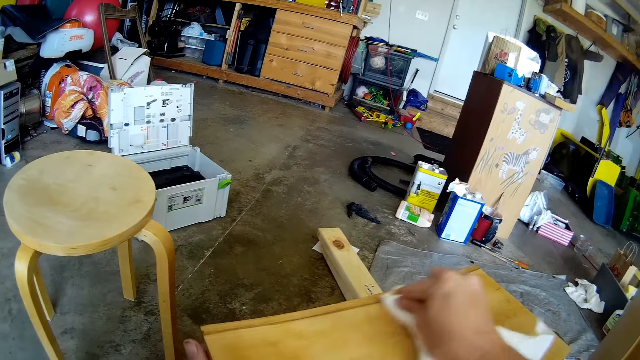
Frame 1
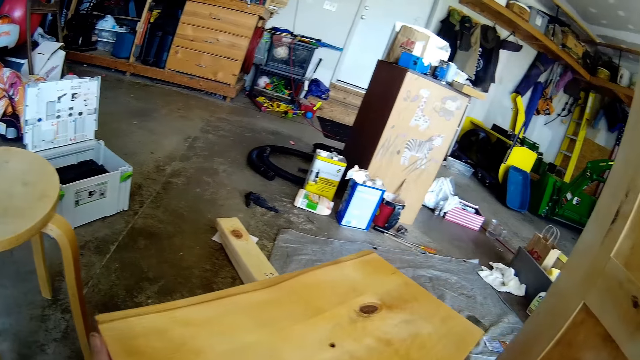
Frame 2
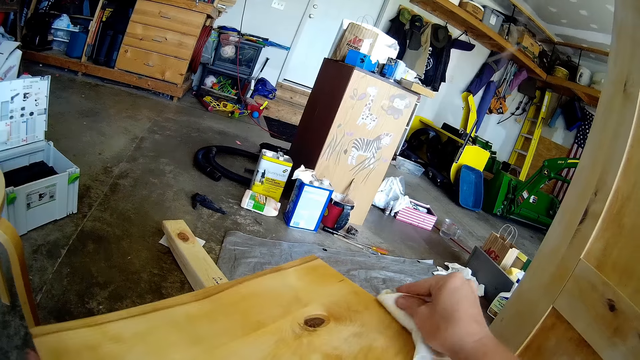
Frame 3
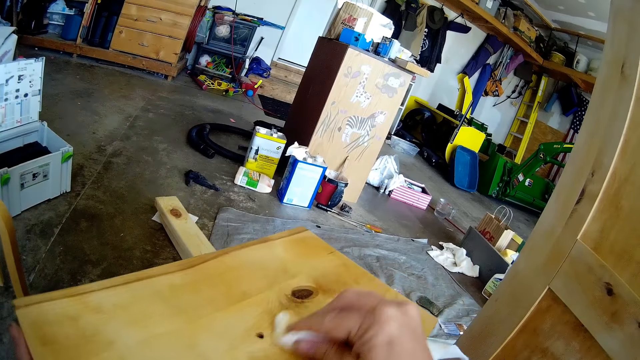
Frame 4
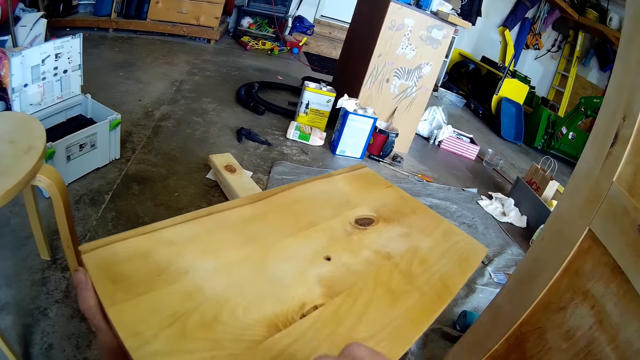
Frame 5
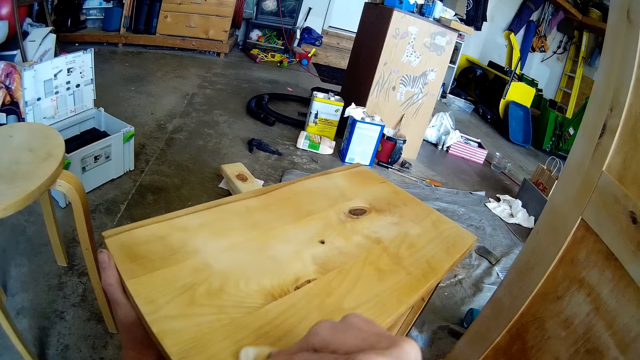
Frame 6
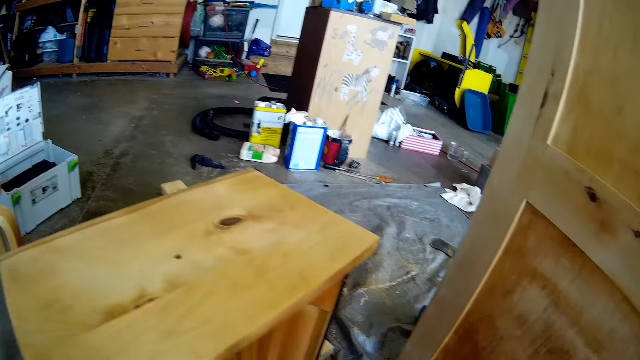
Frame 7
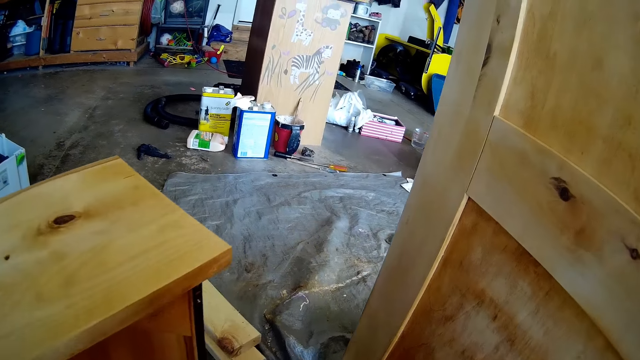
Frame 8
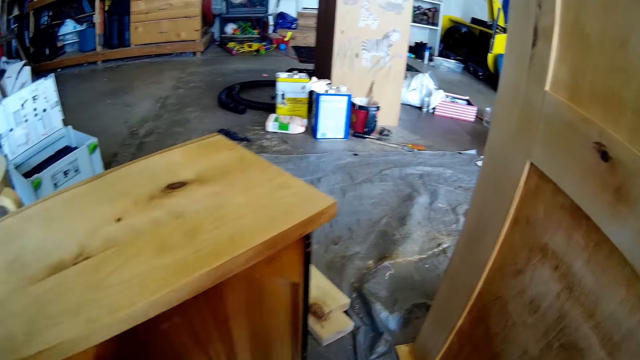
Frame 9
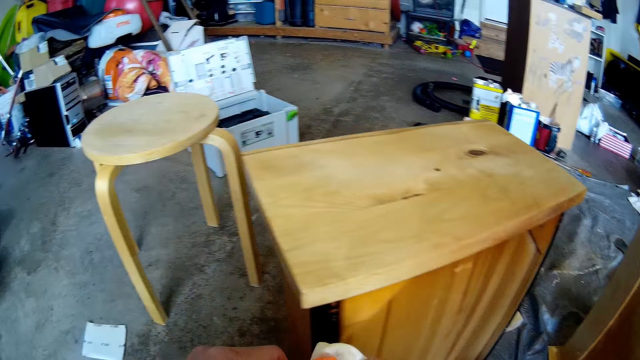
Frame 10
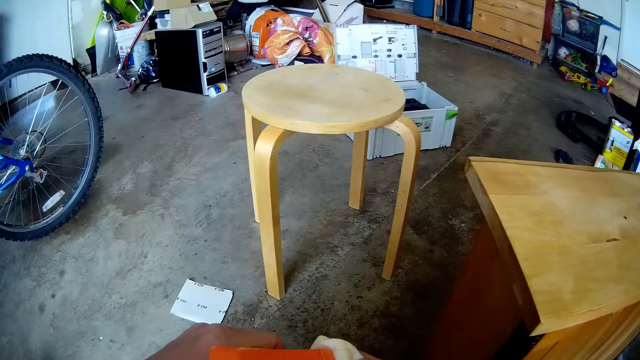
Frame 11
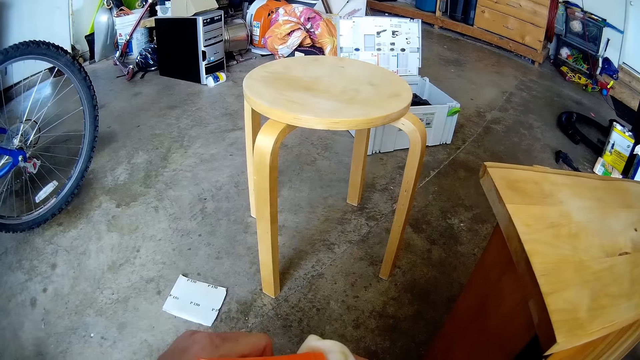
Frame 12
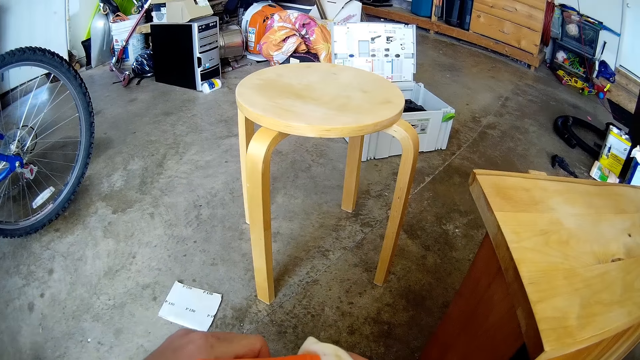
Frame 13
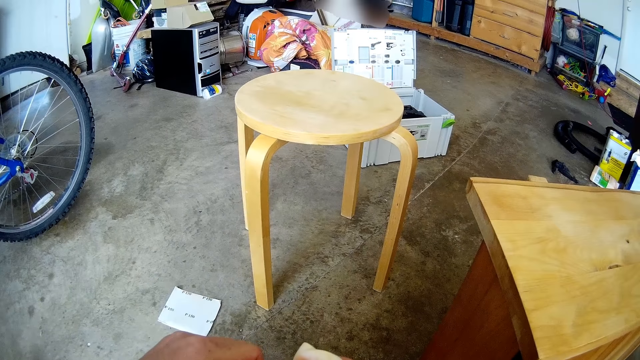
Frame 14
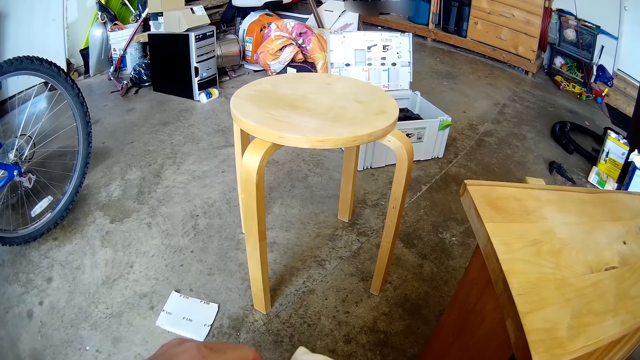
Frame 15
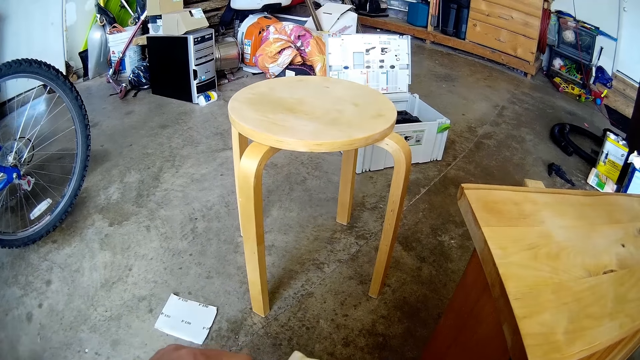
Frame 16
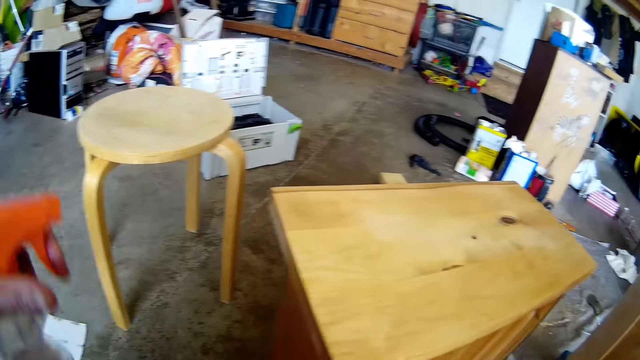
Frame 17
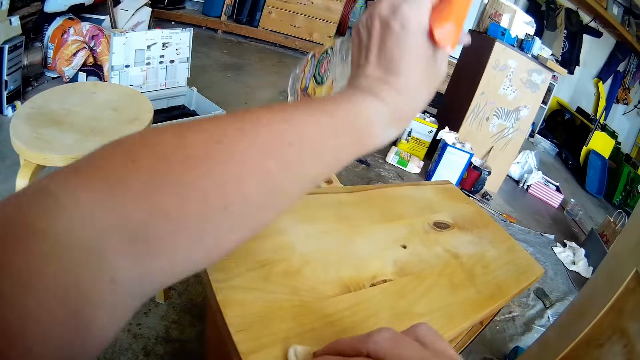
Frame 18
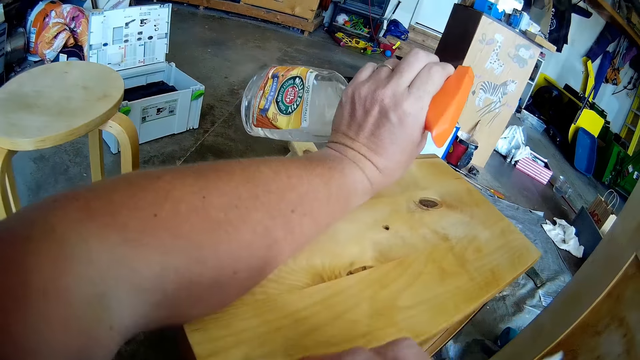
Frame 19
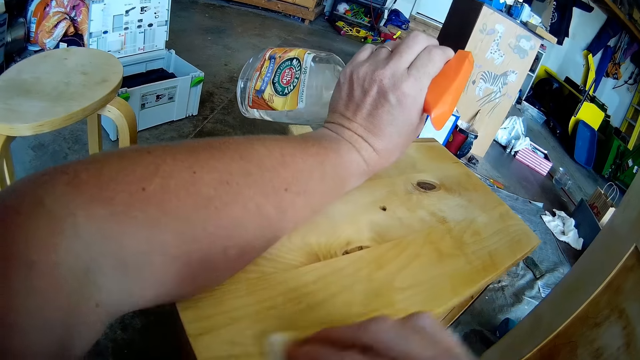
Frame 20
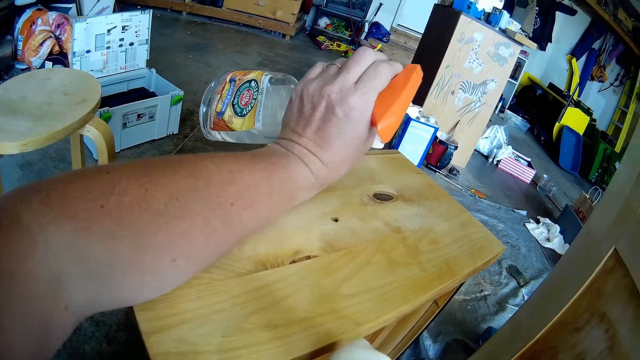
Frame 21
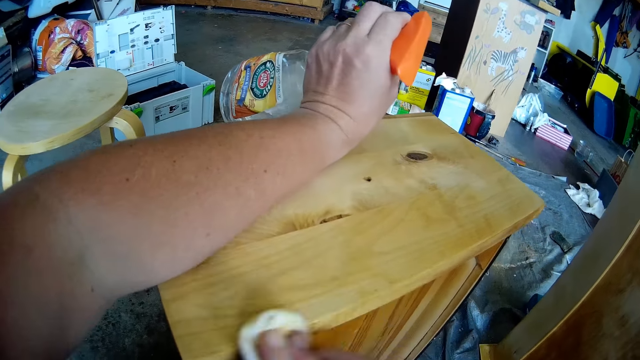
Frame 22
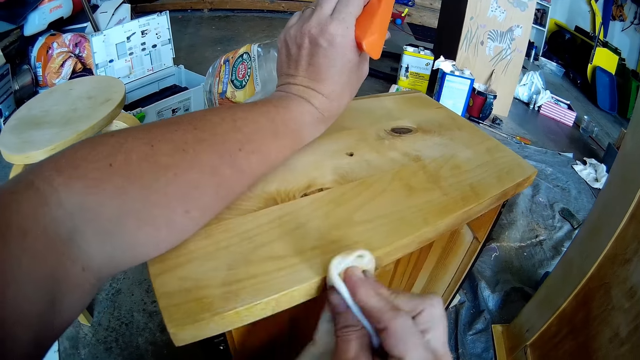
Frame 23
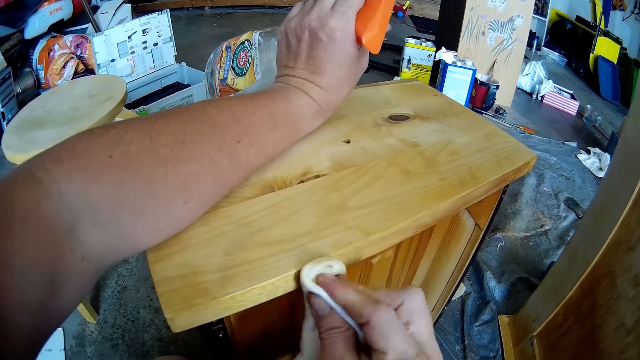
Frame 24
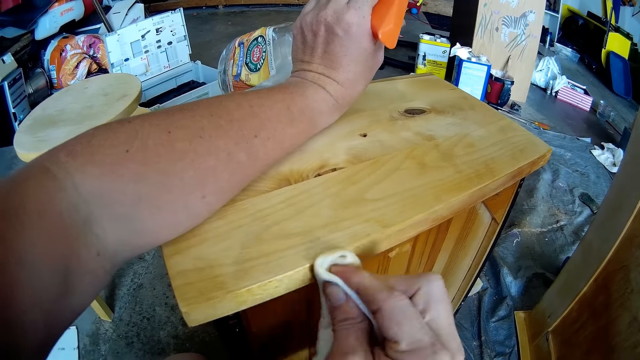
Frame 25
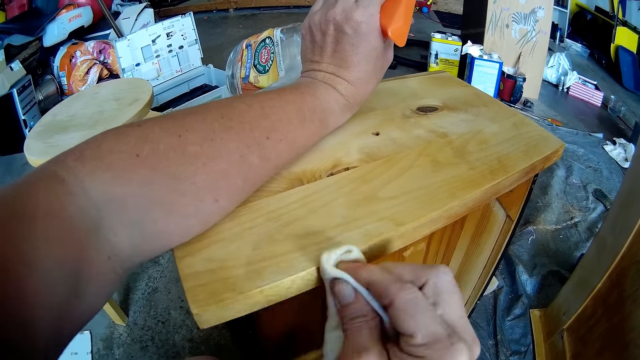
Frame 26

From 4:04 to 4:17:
The camera wearer does something. They wipe the bench with a cloth.

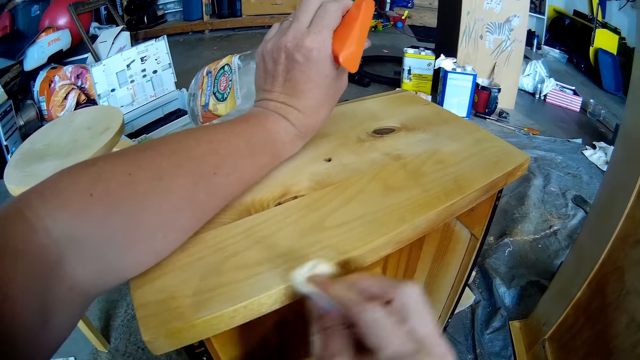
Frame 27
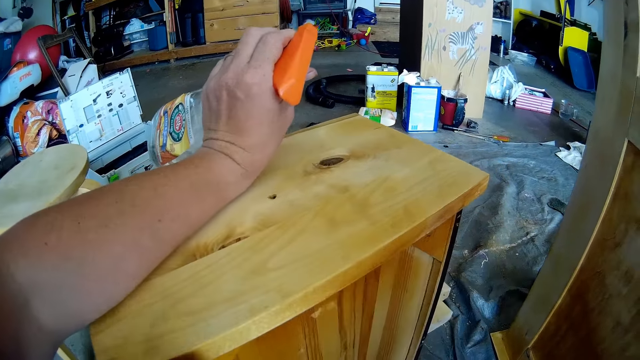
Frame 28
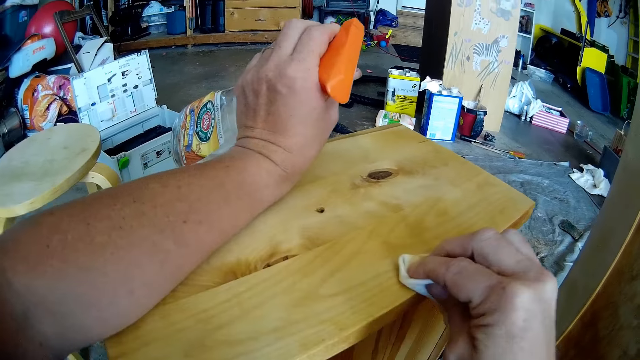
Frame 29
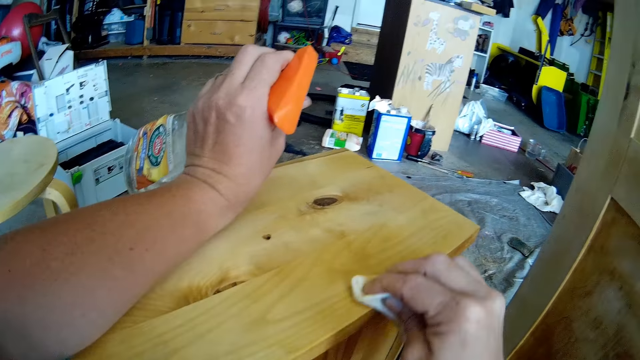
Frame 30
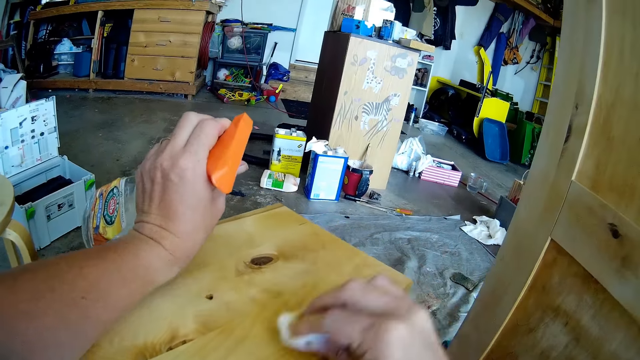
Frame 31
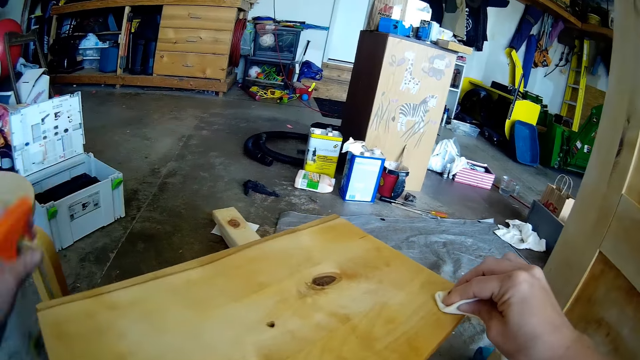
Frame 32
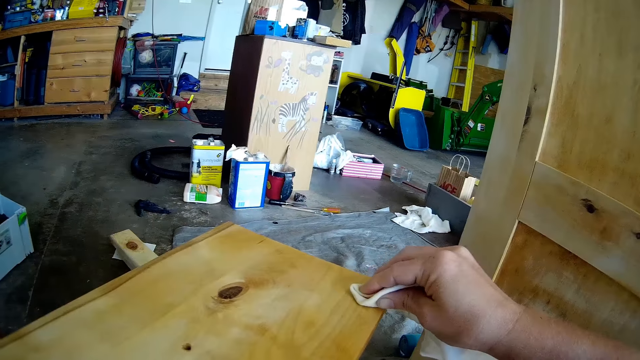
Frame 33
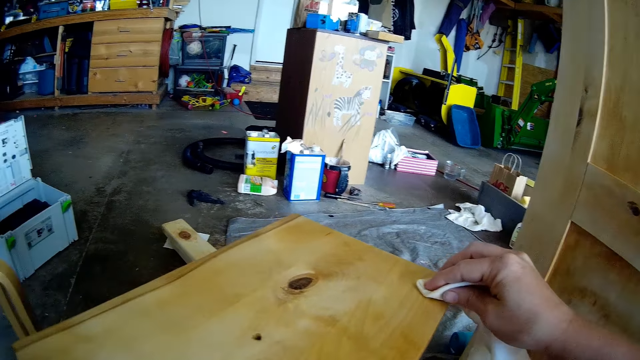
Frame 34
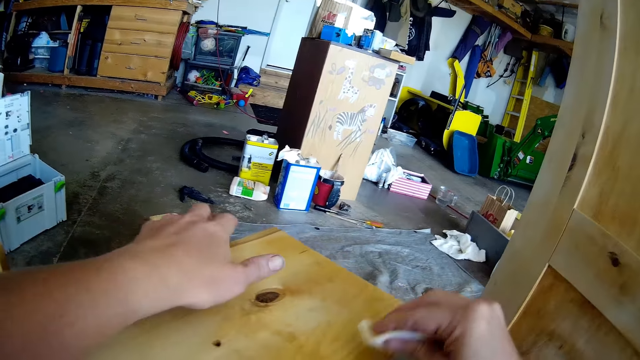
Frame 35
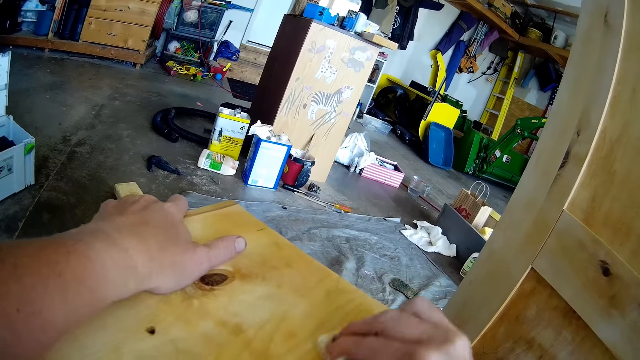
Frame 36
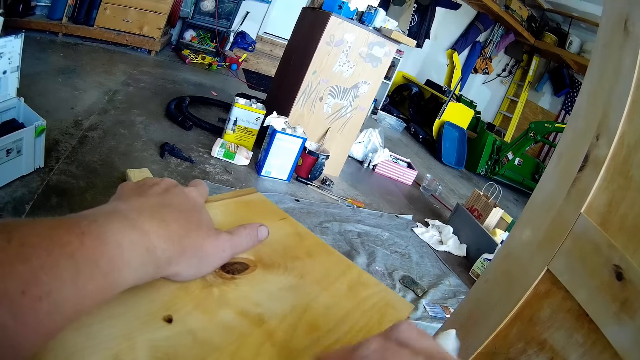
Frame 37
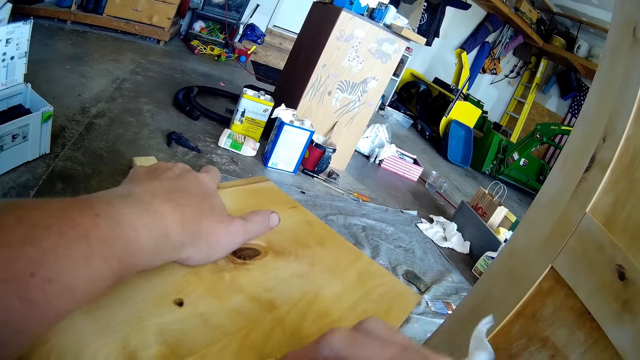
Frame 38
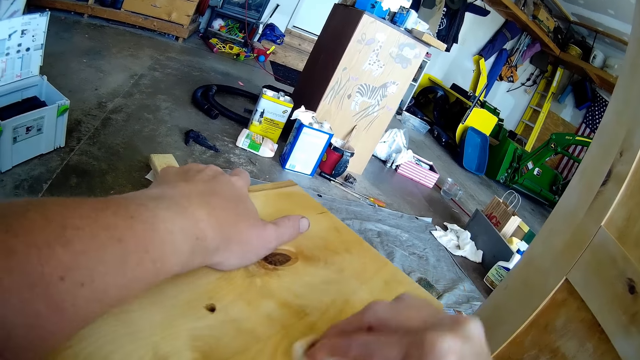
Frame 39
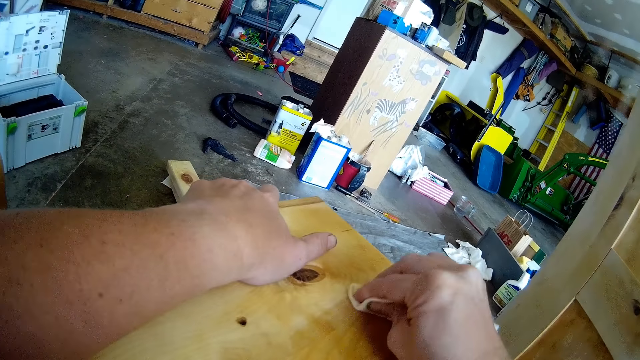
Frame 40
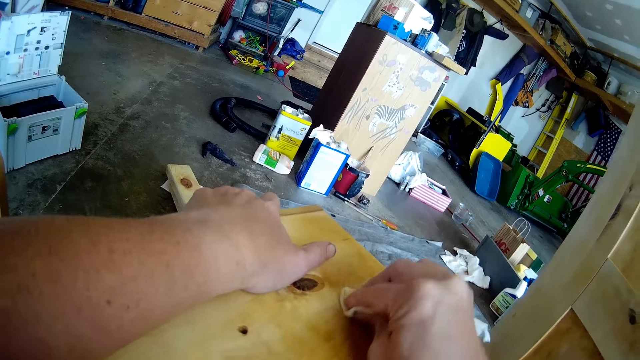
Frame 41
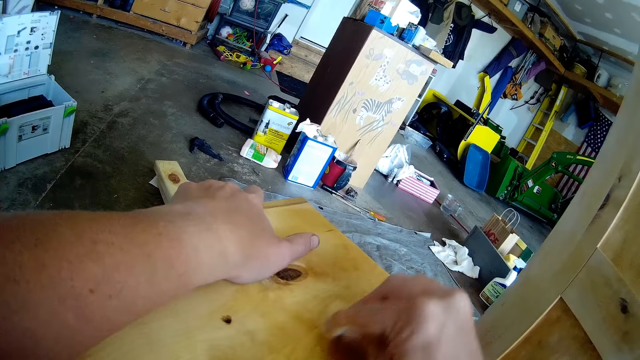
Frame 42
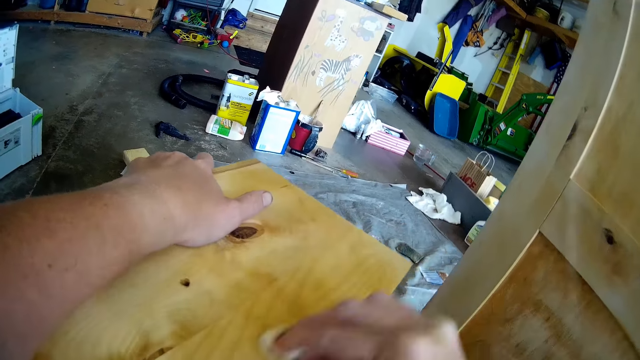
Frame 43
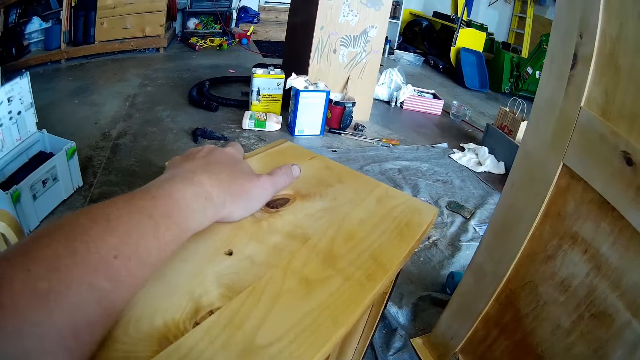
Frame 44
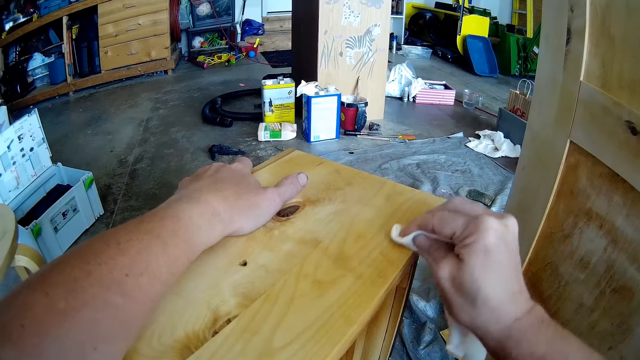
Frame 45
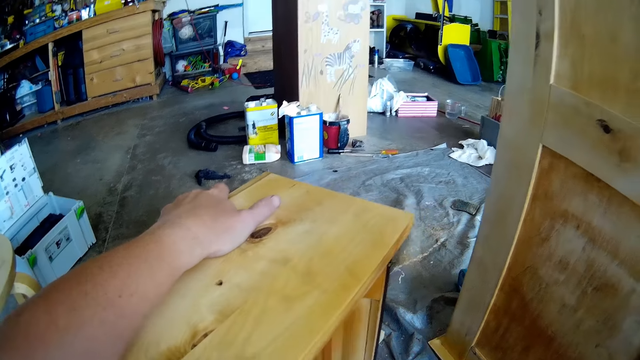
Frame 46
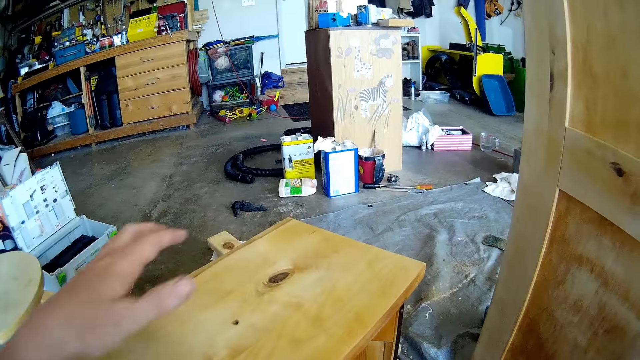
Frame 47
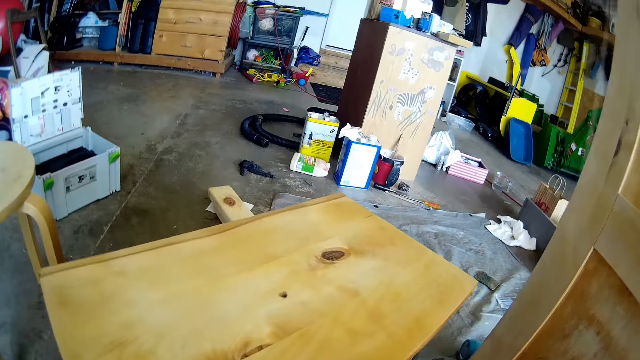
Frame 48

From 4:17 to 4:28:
The camera wearer places a hand on the bench. They wipe the bench with a cloth.
